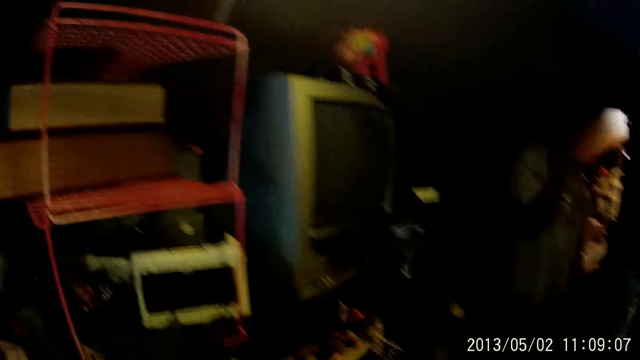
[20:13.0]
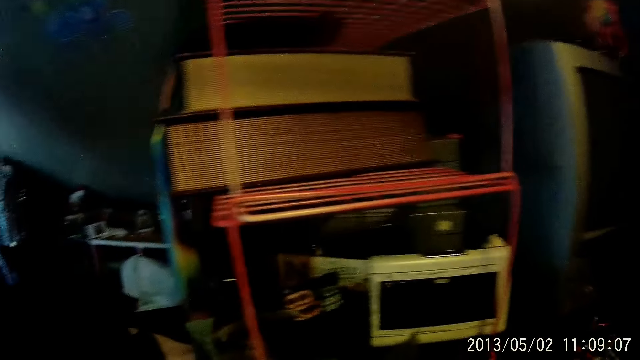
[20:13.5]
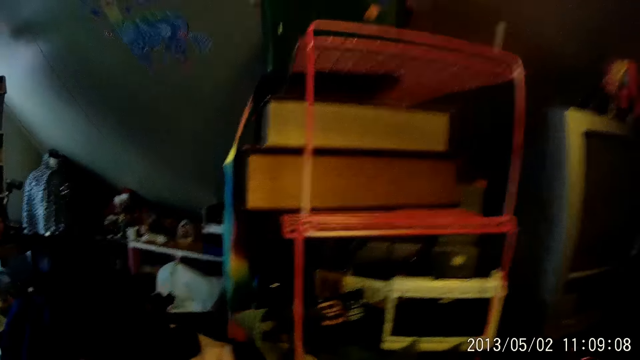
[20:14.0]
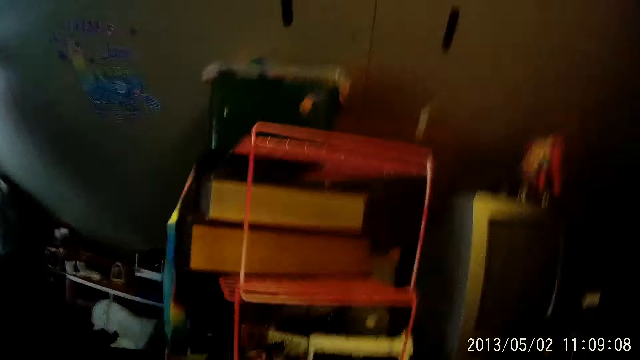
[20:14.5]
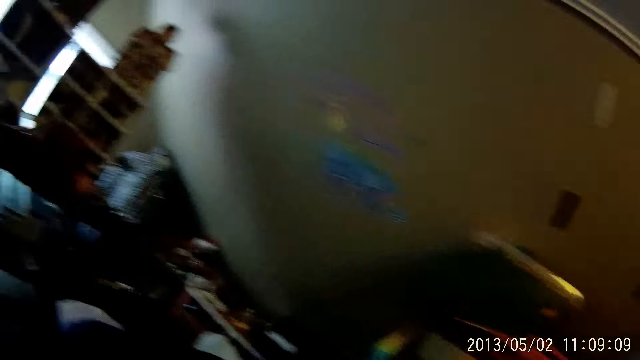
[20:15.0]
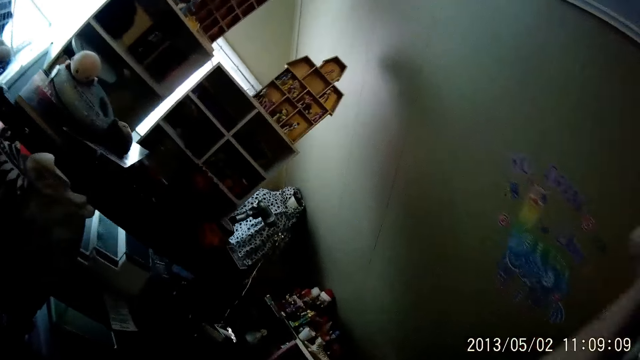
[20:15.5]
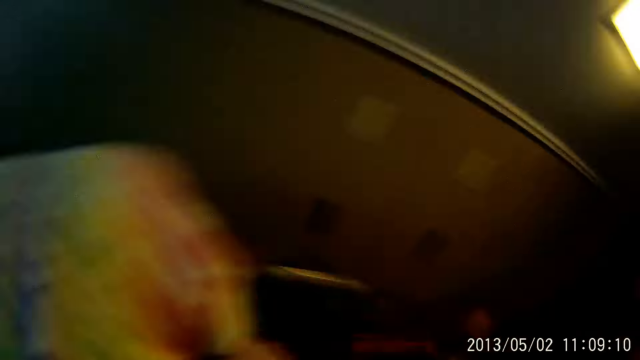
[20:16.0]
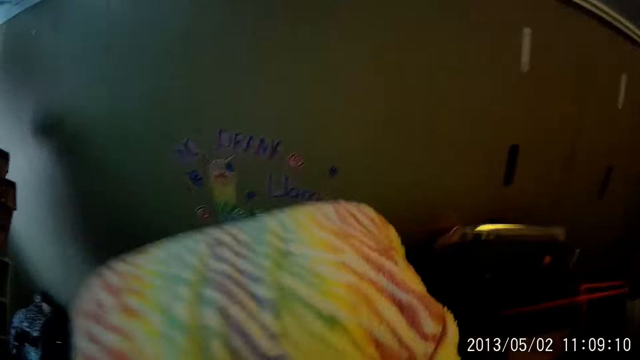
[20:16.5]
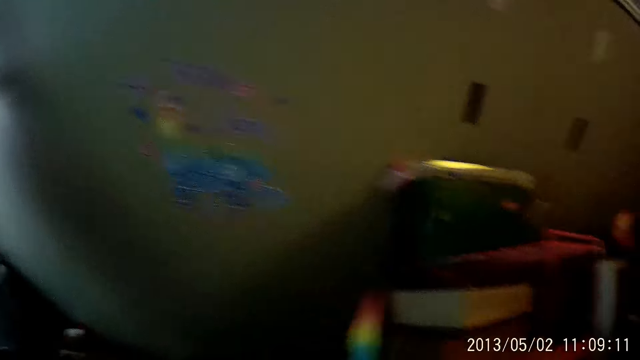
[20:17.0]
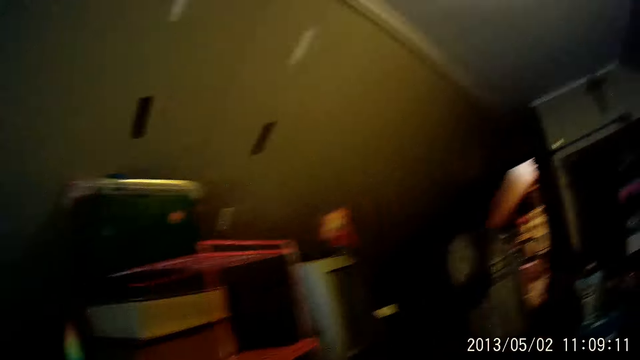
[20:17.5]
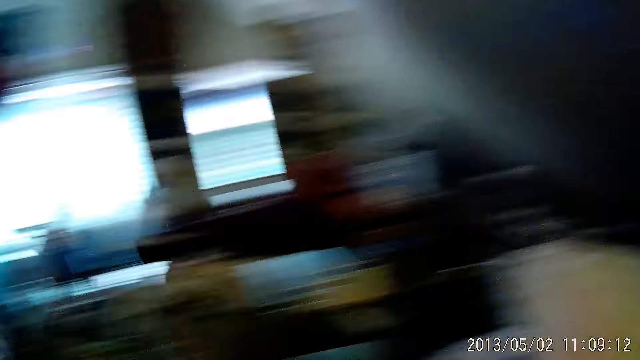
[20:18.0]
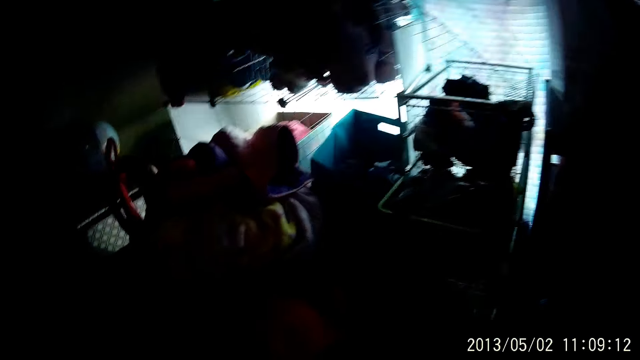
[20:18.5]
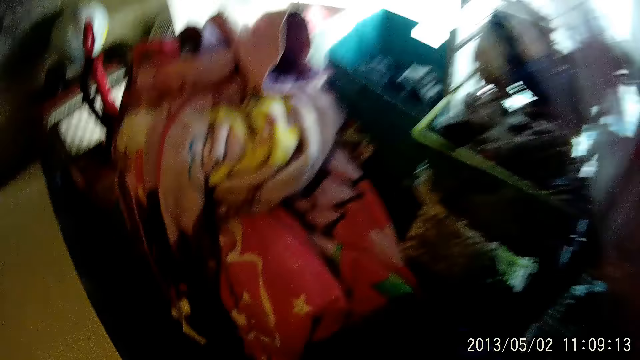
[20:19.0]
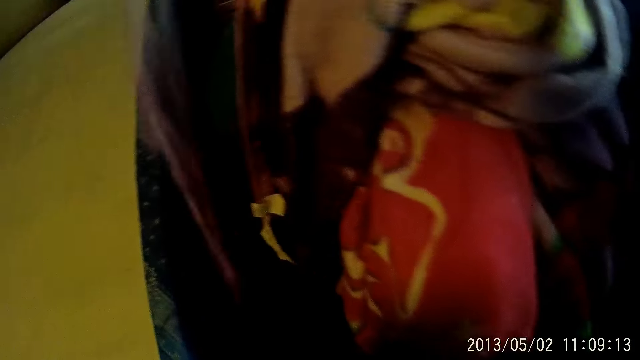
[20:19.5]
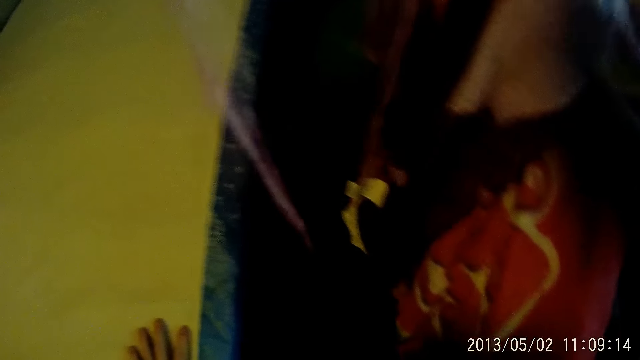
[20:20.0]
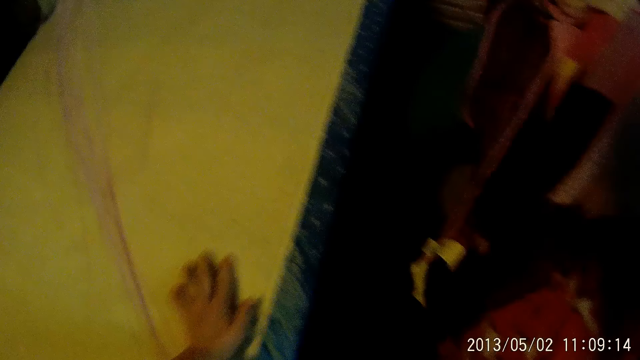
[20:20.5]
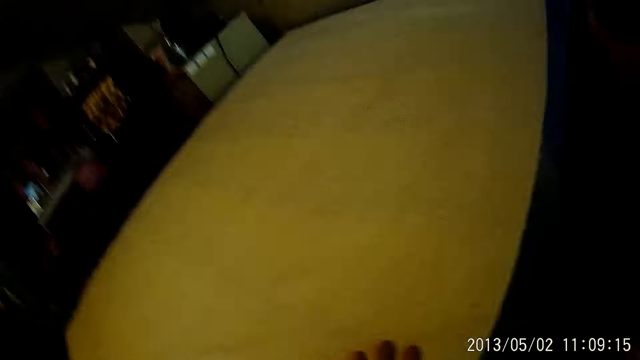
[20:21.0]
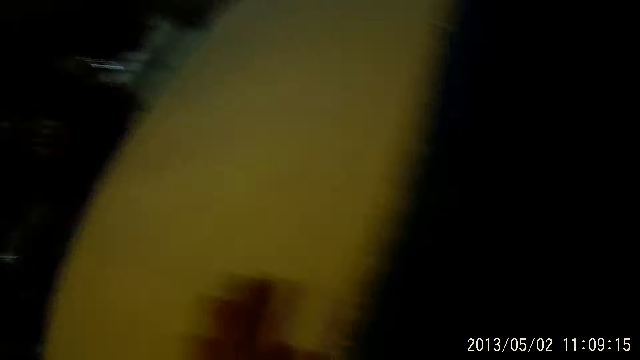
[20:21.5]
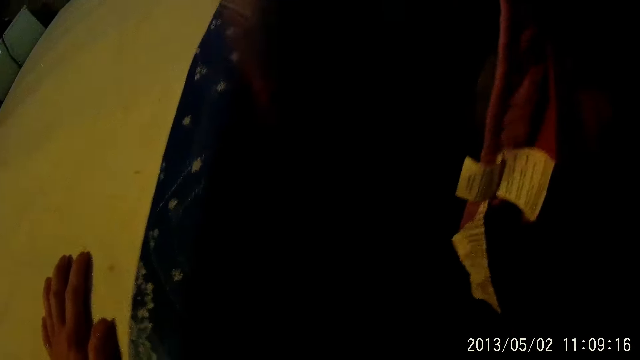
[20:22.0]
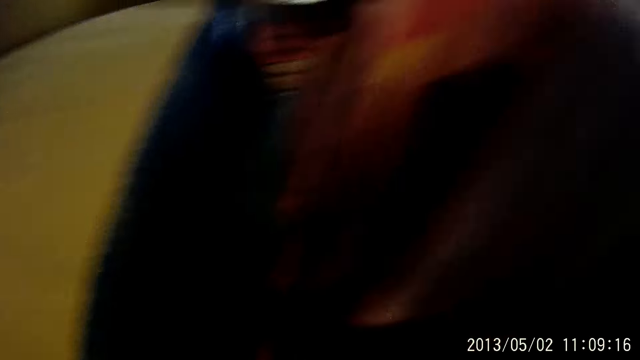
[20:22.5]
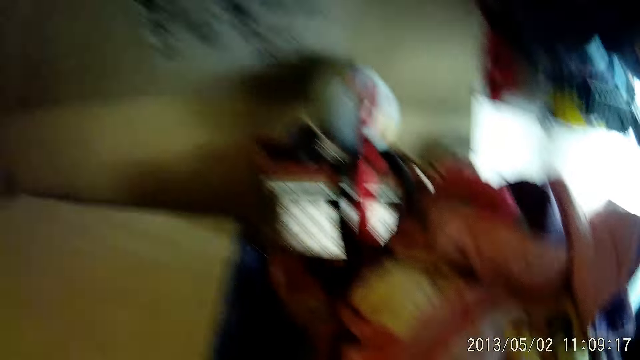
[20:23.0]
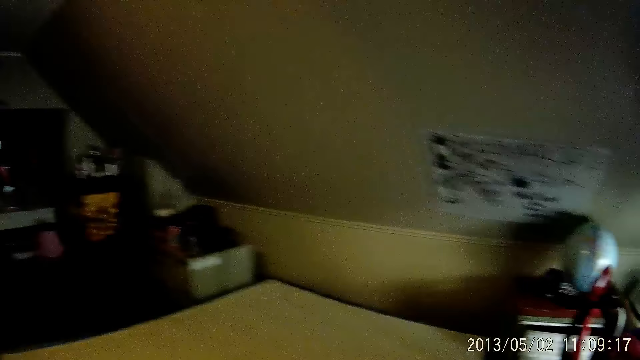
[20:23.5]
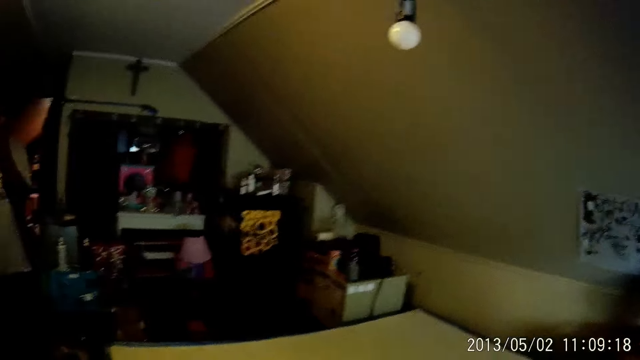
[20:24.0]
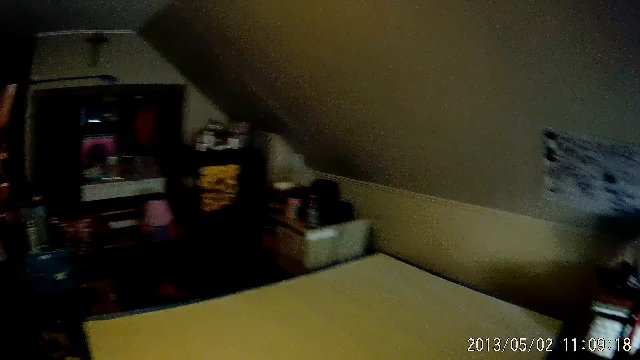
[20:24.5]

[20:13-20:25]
The camera wearer holds a bedspread with both hands. She touches the bed with her left hand.

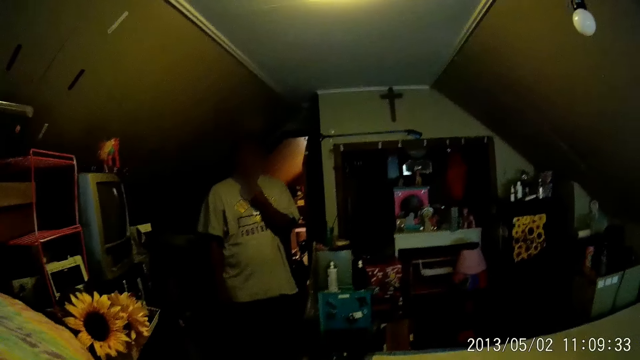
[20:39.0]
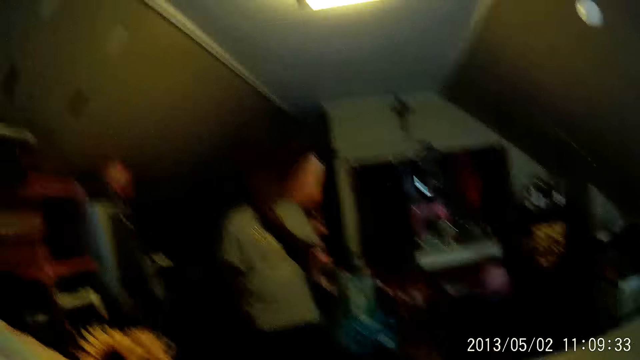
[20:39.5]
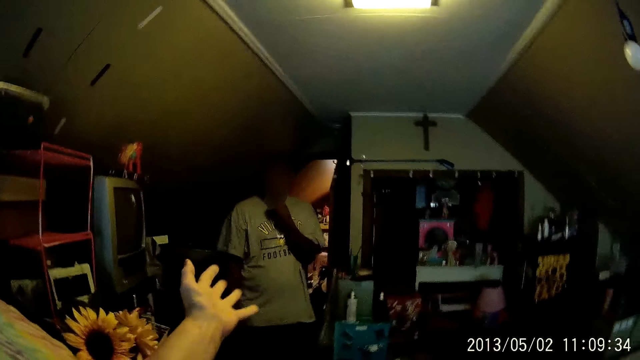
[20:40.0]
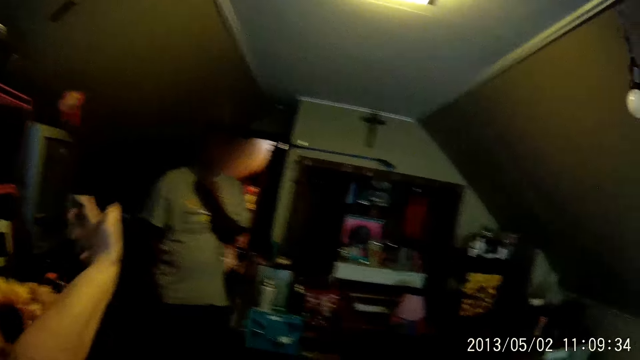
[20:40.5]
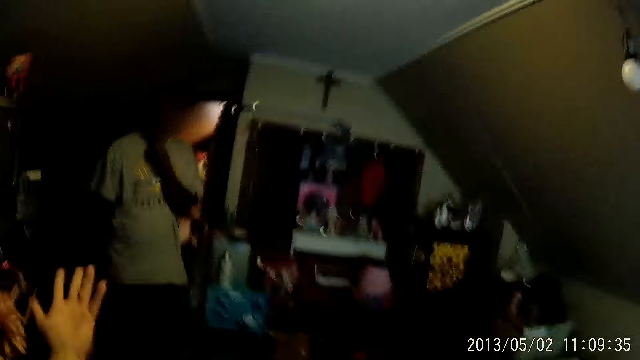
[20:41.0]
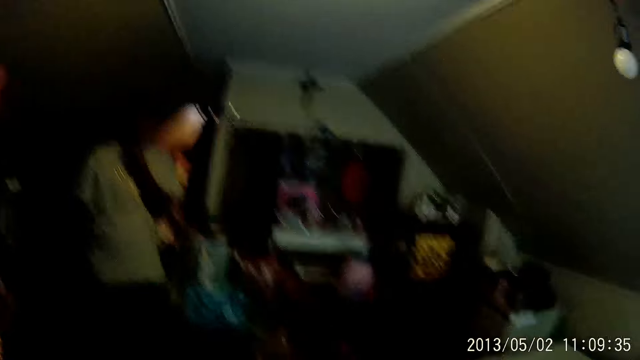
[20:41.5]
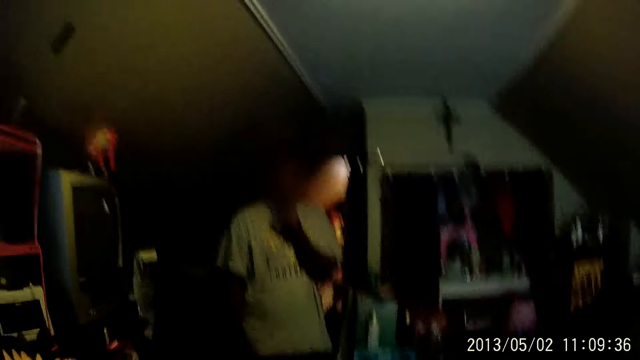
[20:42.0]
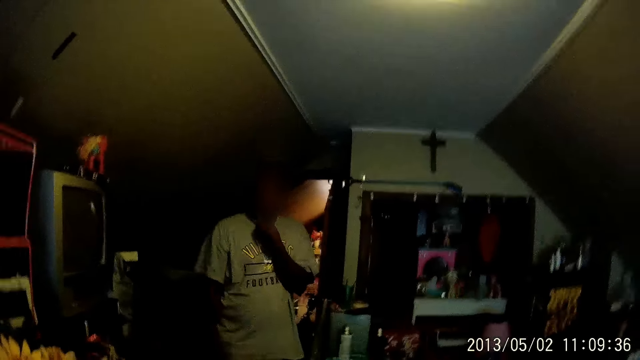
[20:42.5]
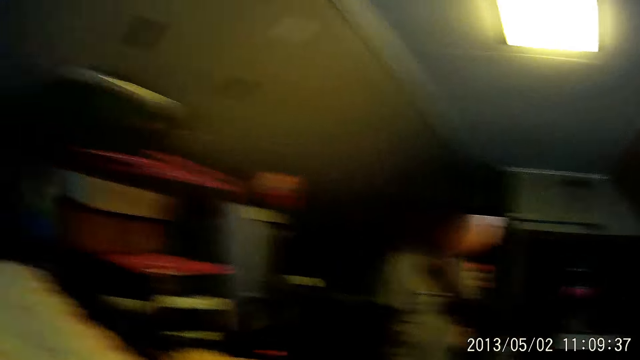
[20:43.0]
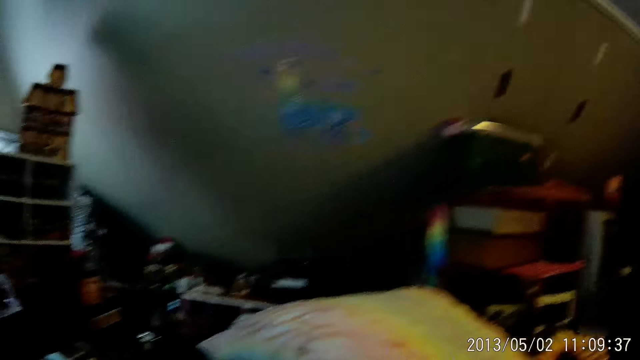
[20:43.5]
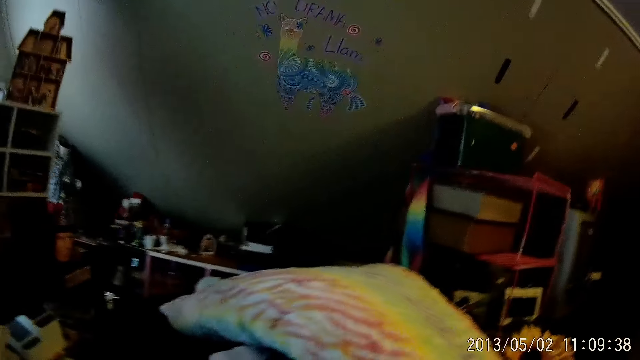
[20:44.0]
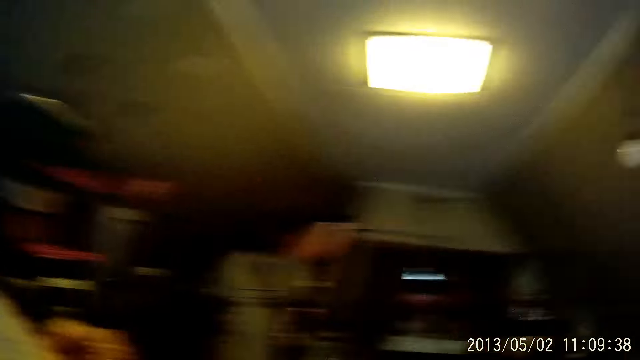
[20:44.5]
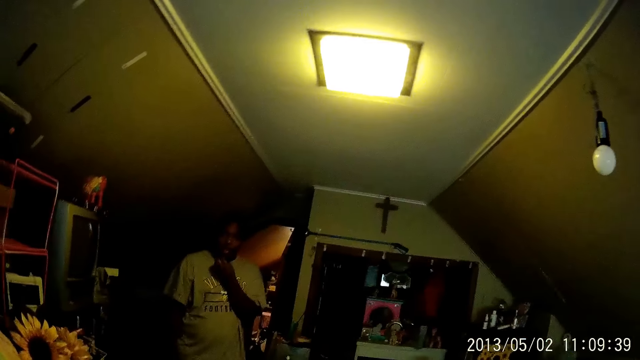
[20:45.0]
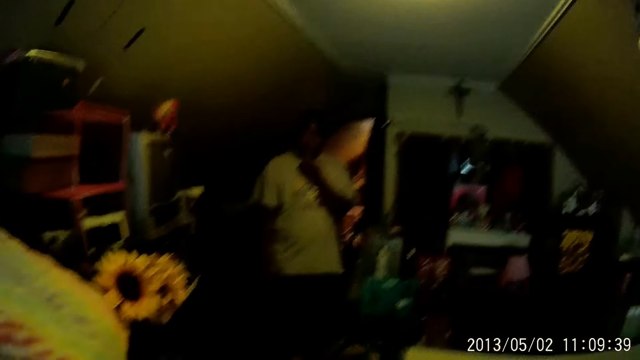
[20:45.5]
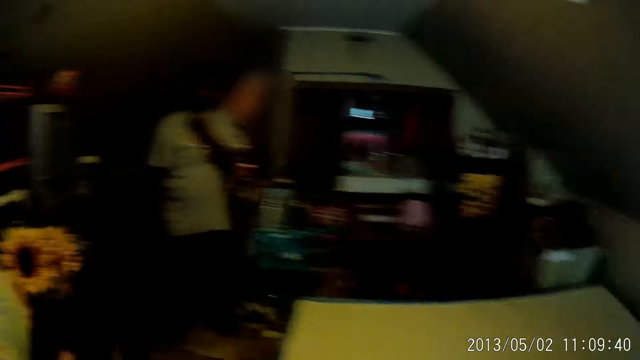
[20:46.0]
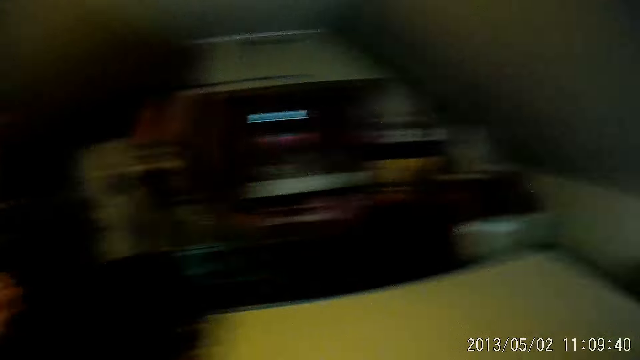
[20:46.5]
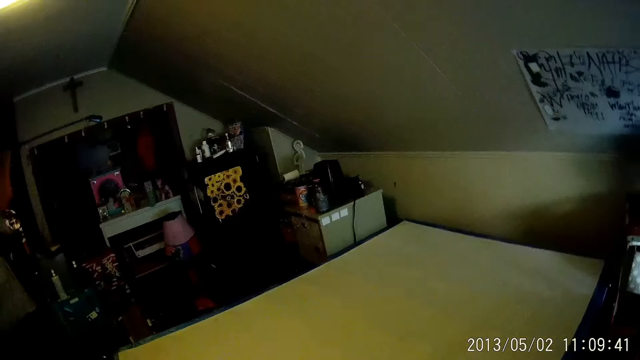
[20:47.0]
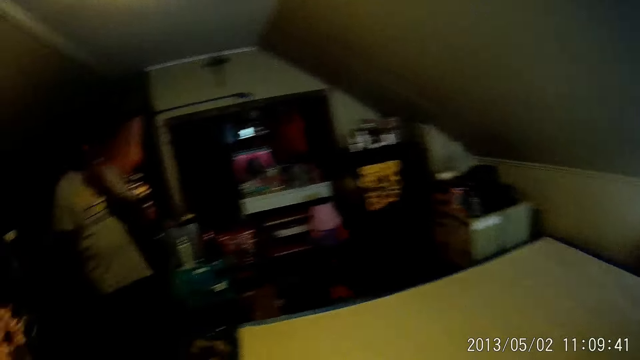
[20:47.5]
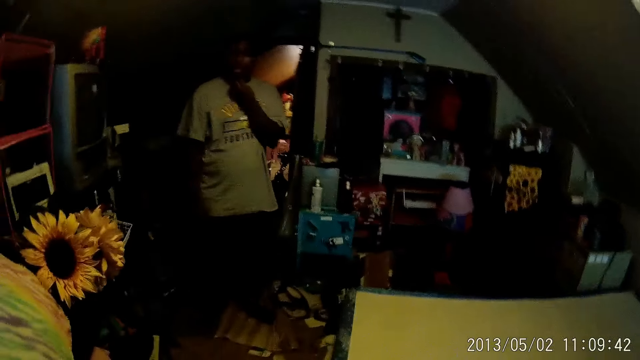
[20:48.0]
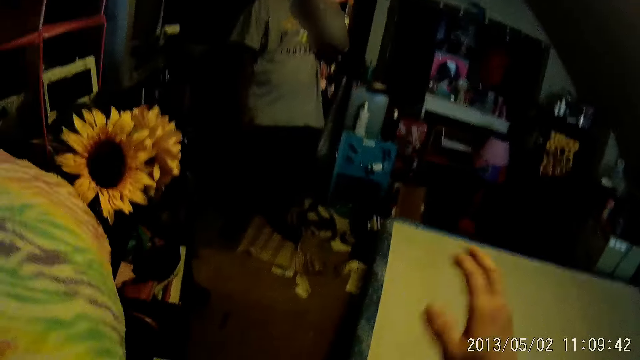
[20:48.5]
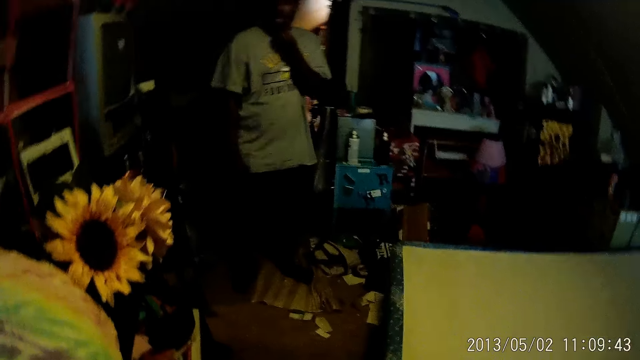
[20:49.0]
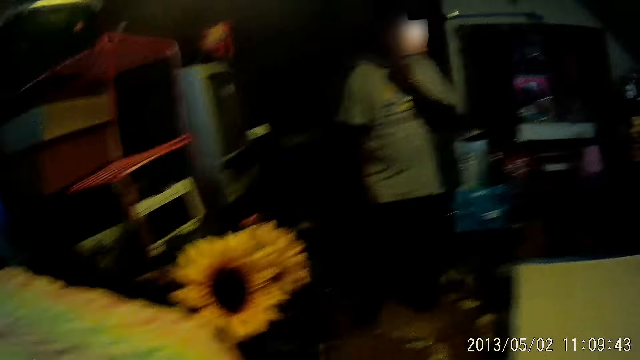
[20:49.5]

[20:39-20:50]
The camera wearer dialogues with a person.
